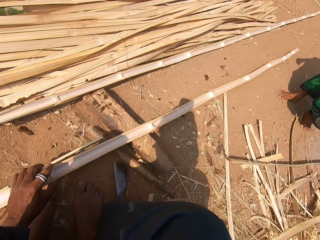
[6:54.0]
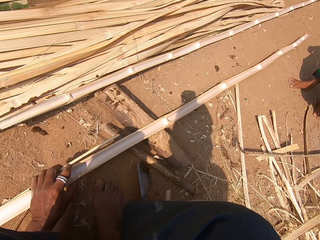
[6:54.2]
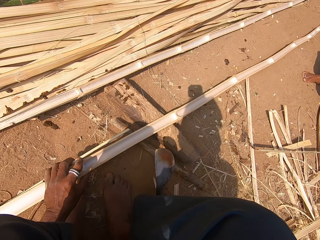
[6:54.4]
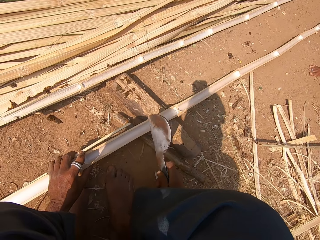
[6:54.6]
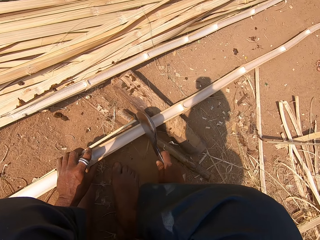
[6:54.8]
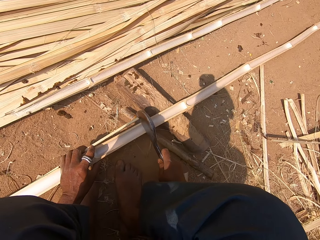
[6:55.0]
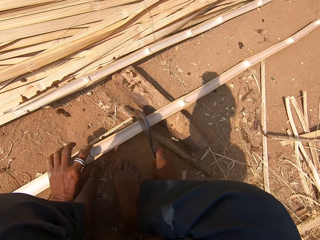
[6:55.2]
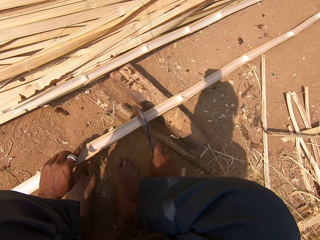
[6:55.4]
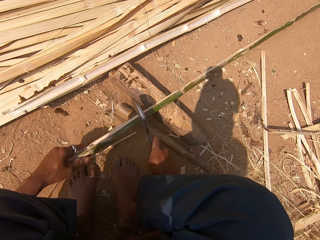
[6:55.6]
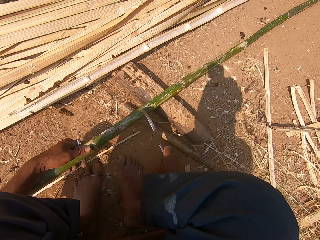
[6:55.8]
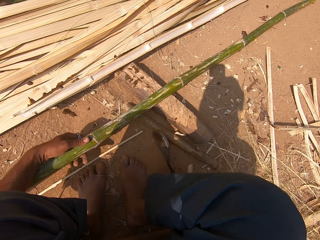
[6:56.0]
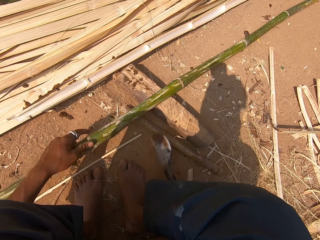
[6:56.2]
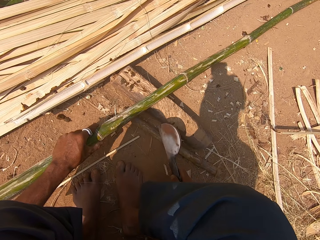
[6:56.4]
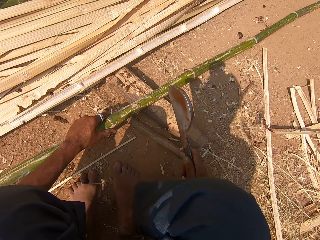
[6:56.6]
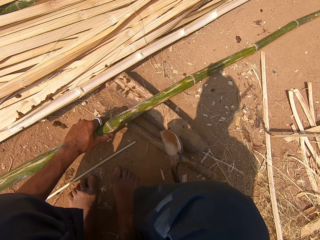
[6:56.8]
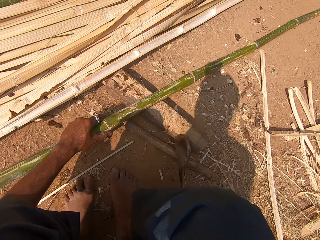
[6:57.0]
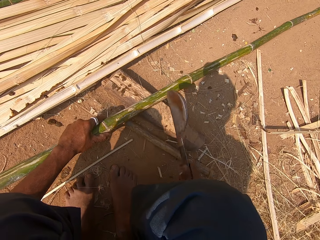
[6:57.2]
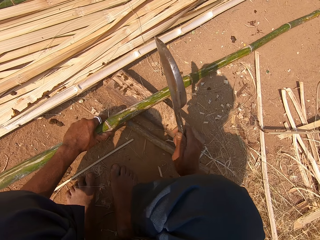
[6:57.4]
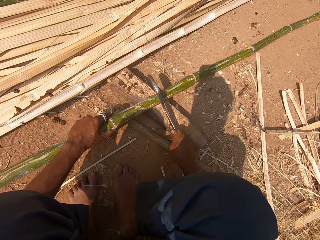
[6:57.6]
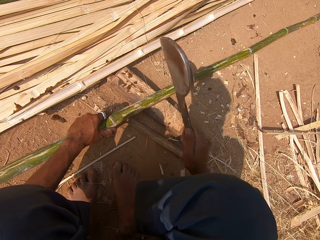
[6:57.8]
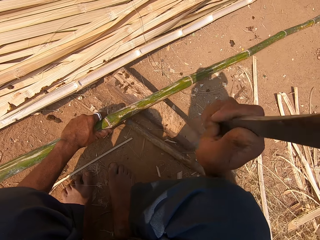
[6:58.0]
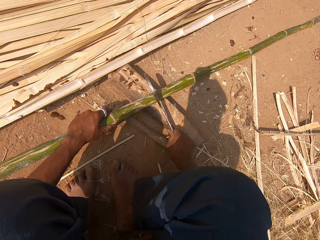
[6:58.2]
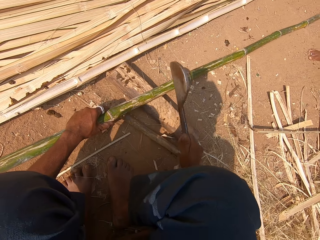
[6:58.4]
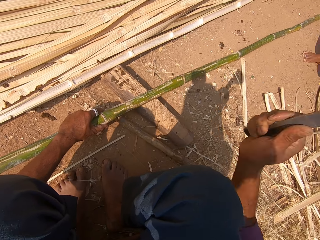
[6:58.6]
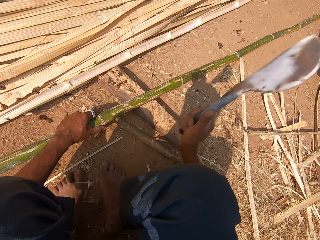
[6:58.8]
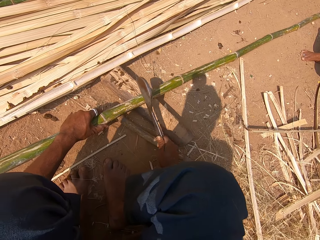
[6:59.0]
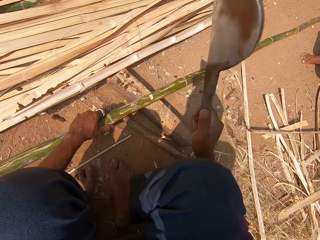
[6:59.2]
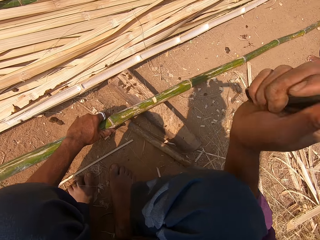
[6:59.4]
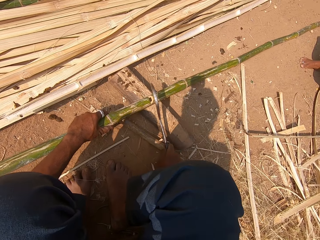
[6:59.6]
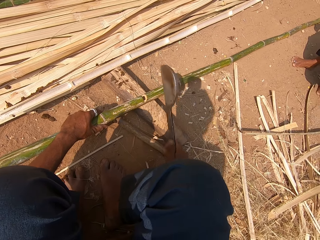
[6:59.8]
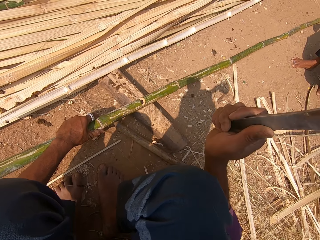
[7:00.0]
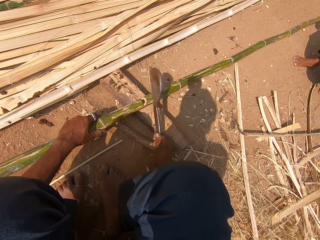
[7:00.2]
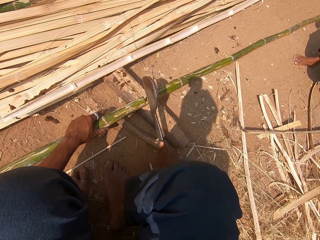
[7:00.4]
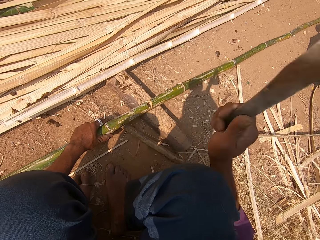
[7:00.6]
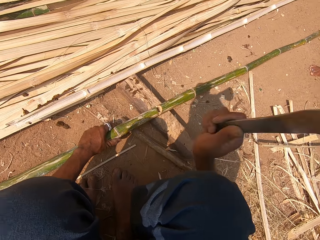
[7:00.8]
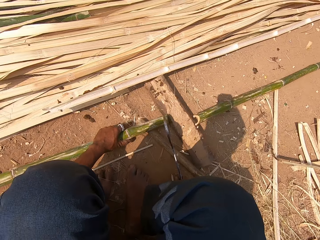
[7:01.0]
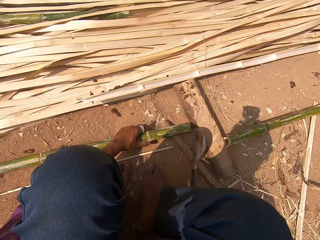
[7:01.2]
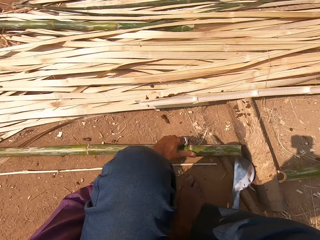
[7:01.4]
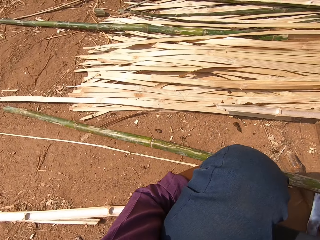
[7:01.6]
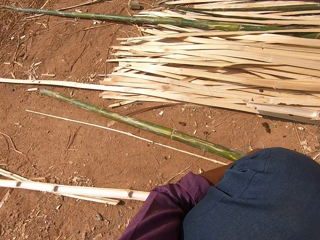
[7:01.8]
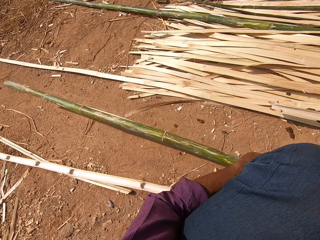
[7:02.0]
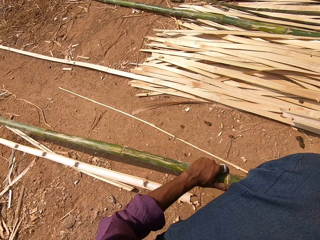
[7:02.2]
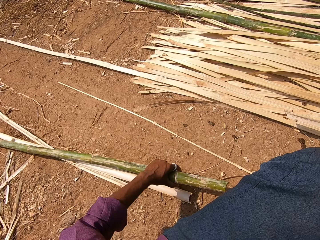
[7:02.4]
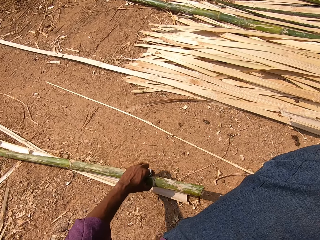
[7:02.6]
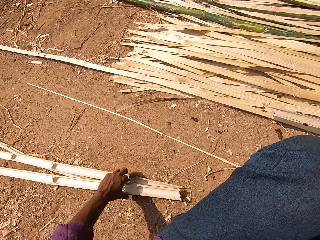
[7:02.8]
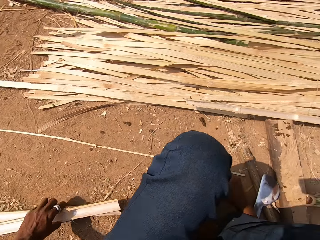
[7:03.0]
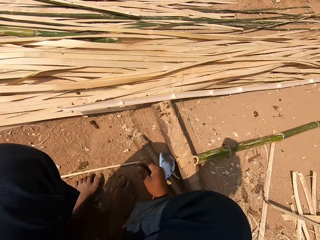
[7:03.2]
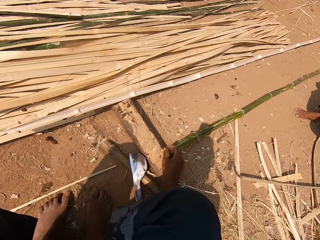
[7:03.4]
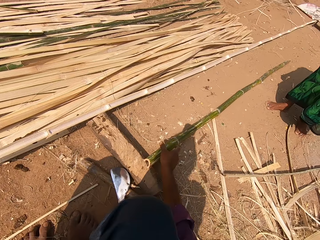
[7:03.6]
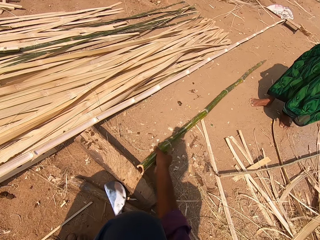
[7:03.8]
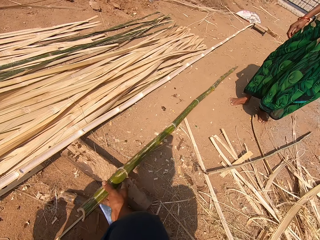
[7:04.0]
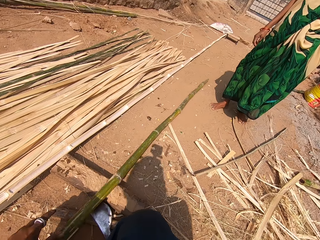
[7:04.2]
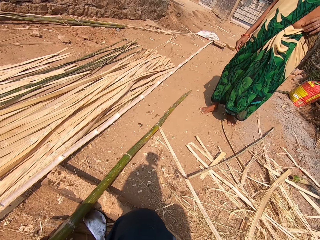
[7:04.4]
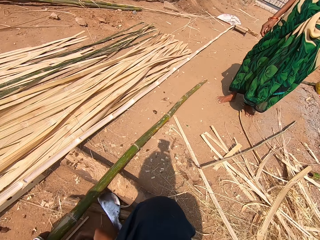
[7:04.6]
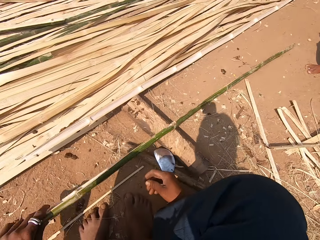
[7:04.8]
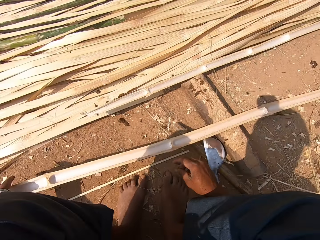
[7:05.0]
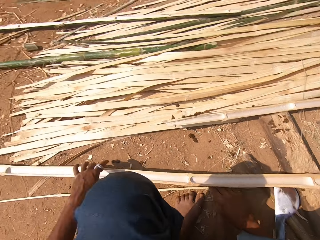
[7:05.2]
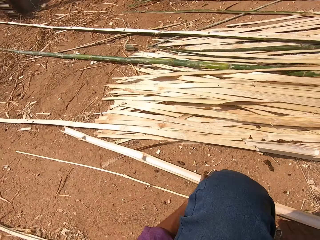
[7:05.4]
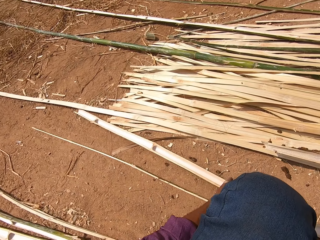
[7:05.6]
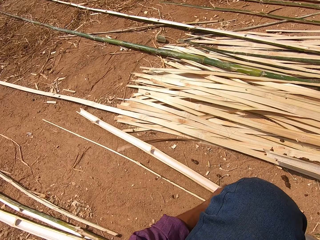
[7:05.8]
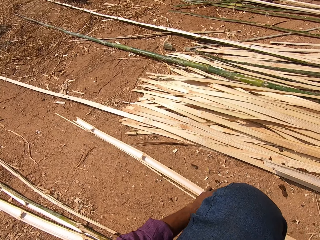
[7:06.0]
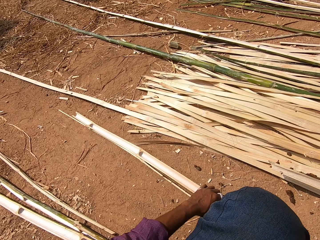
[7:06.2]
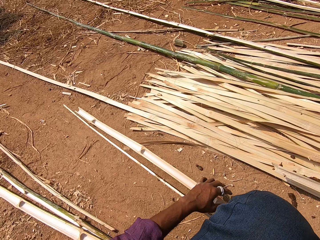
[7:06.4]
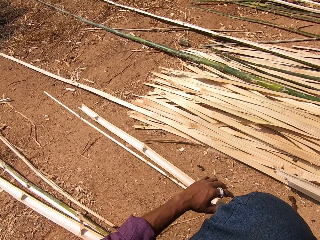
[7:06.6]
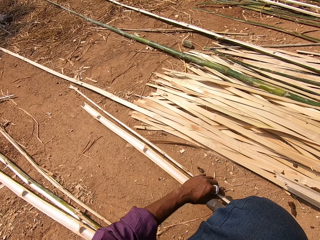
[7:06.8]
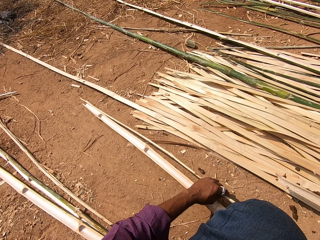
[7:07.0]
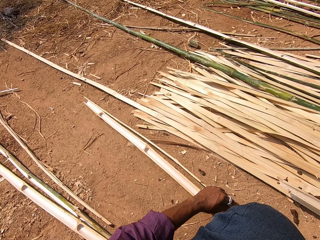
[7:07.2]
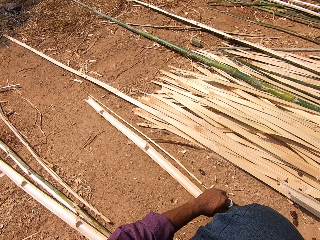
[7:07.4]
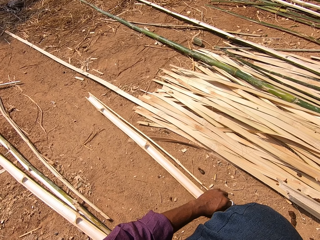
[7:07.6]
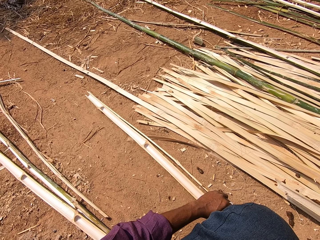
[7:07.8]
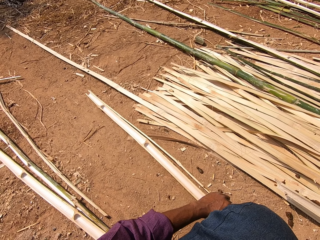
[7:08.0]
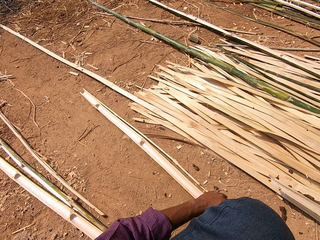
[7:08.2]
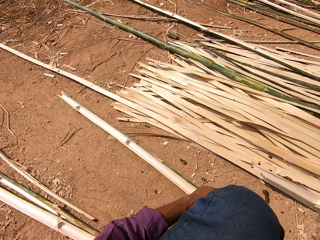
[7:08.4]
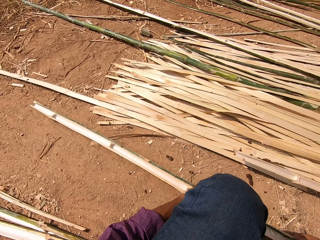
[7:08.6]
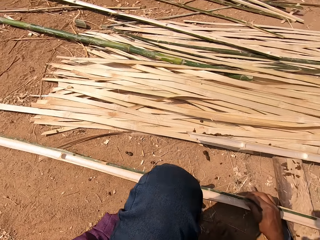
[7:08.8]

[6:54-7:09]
The camera wearer picks up the tool or machete. They put the tool on the bamboo stick. They turn the bamboo stick and cut the bamboo stick. They talk to a lady. They put down the machete. They put the bamboo stick aside. They pull a bamboo stick. They take the bamboo stick. The lady appears. The camera wearer measures the bamboo stick.

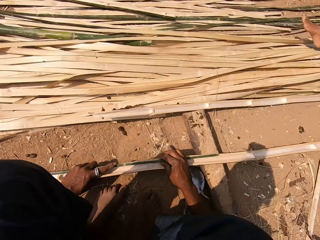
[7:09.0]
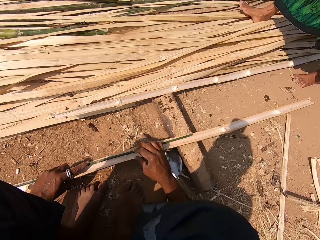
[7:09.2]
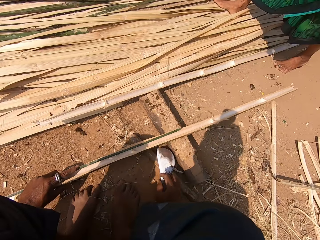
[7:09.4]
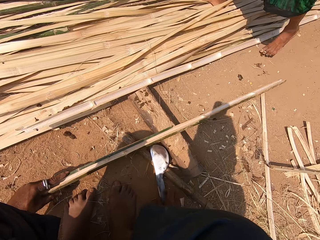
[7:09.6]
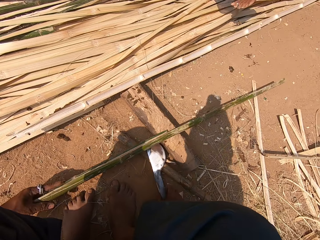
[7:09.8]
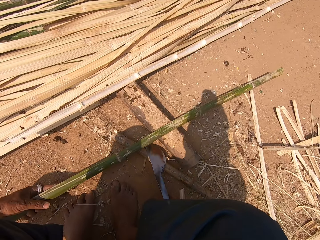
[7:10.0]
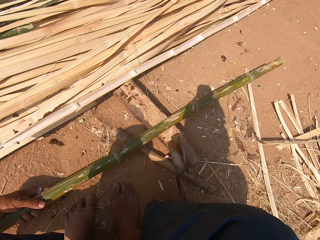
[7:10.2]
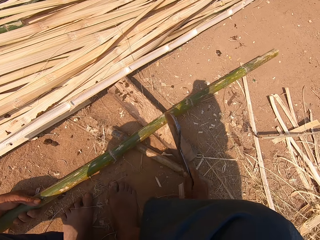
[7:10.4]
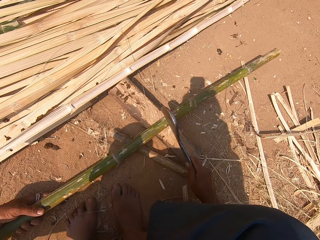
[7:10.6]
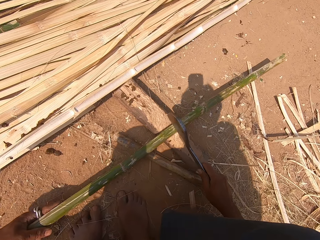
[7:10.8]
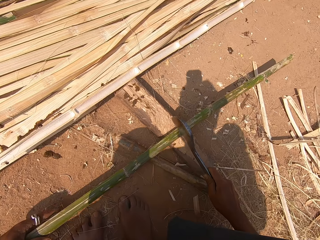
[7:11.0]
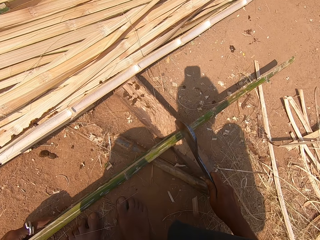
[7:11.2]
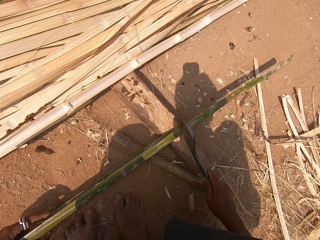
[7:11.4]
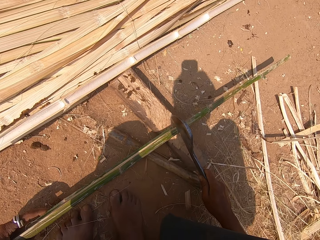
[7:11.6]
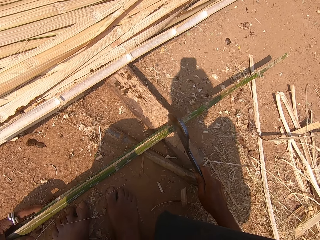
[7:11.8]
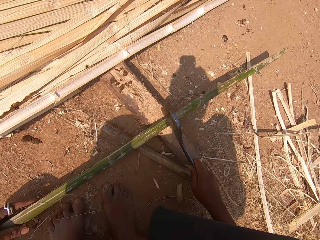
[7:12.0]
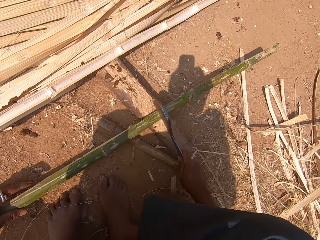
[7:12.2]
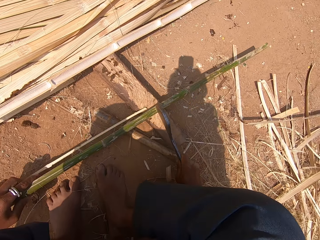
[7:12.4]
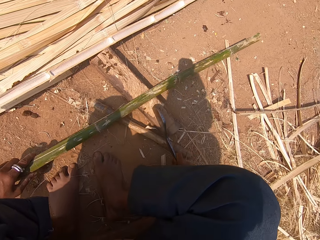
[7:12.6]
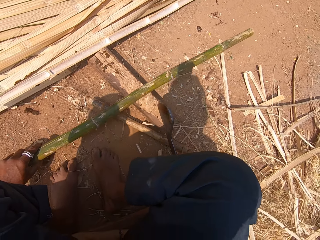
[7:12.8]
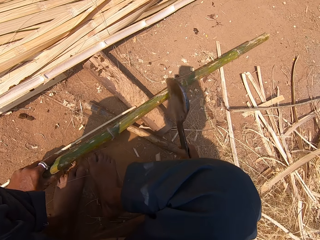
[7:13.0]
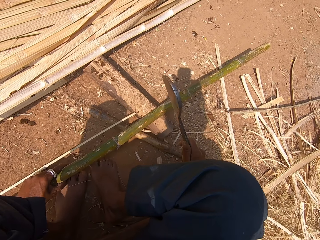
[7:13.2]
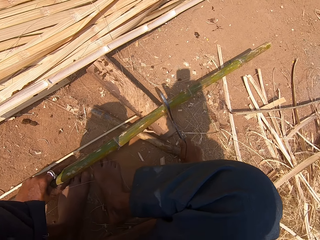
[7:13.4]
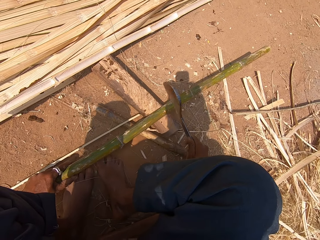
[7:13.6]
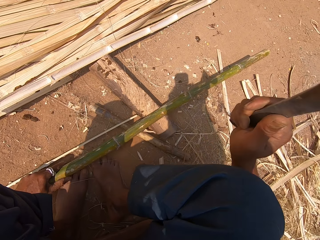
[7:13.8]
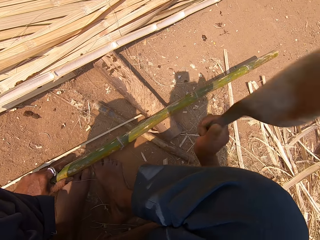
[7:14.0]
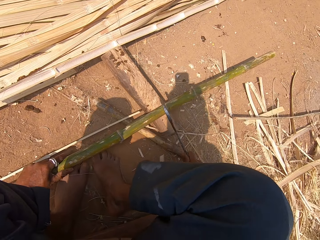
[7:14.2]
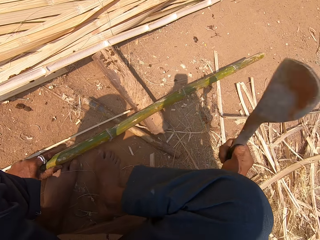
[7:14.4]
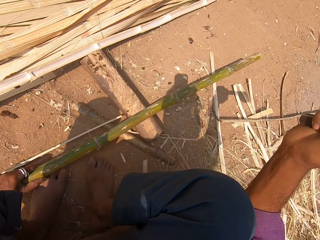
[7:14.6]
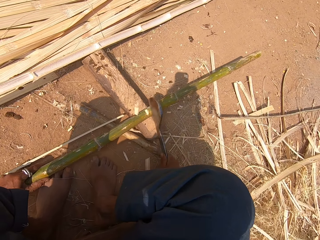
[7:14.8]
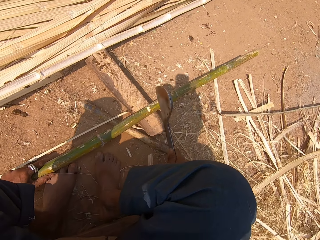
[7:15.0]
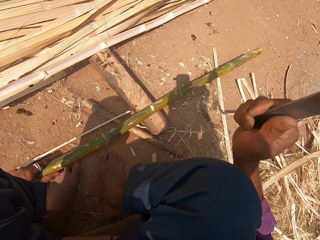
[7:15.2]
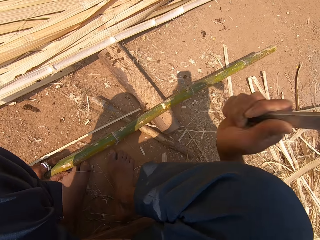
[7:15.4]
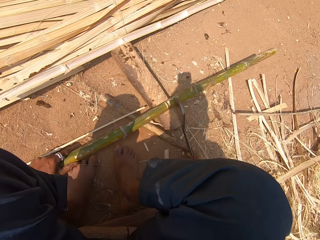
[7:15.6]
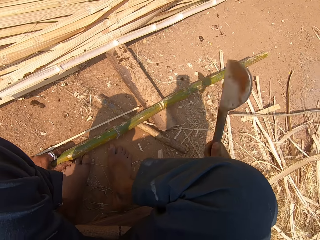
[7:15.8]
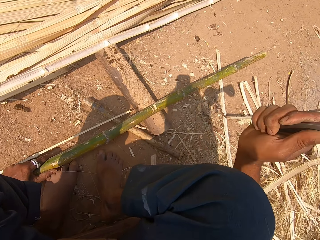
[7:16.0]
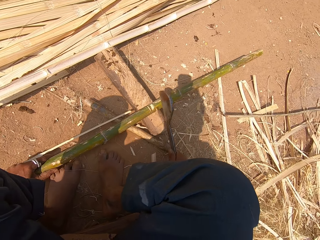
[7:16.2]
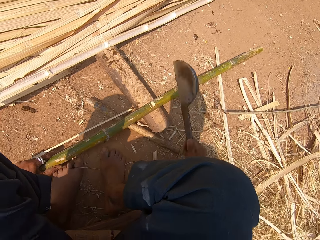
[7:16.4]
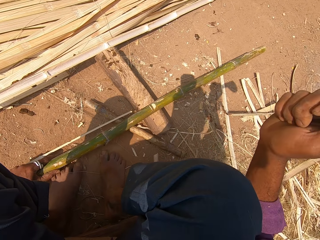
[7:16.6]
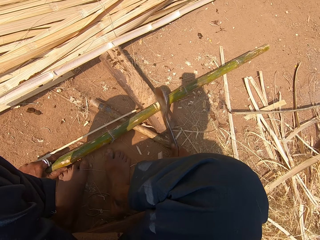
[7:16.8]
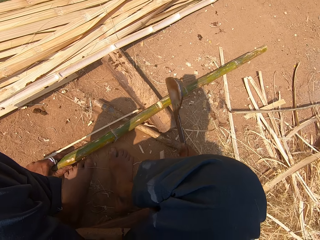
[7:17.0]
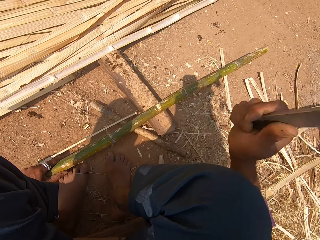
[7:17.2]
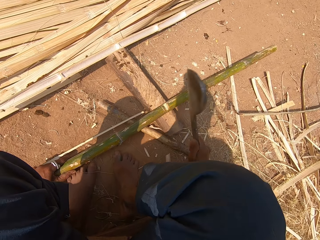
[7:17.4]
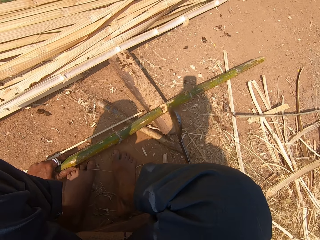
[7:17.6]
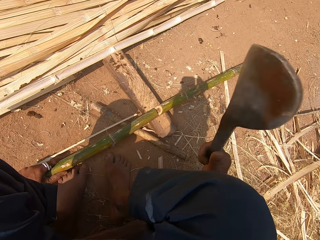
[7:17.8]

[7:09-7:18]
The camera wearer takes the machete or tool. They put the tool on the bamboo stick. They cut the bamboo stick.
